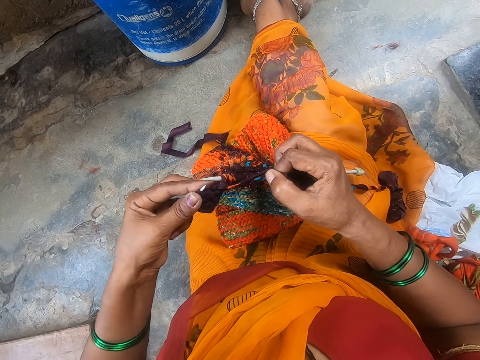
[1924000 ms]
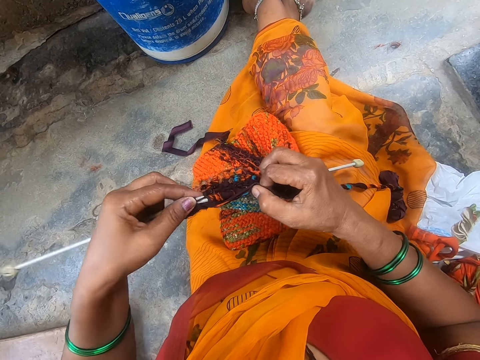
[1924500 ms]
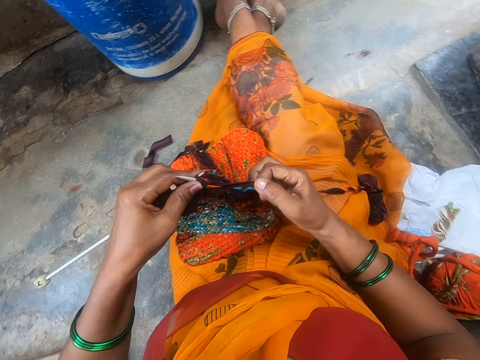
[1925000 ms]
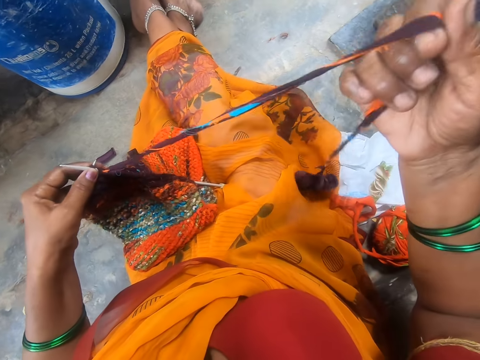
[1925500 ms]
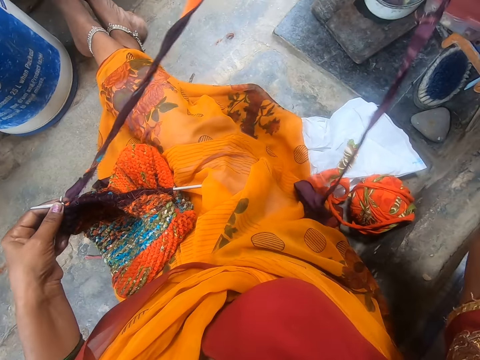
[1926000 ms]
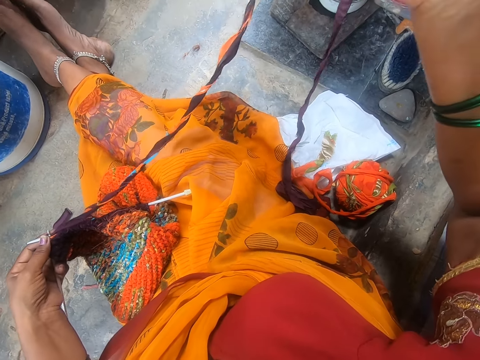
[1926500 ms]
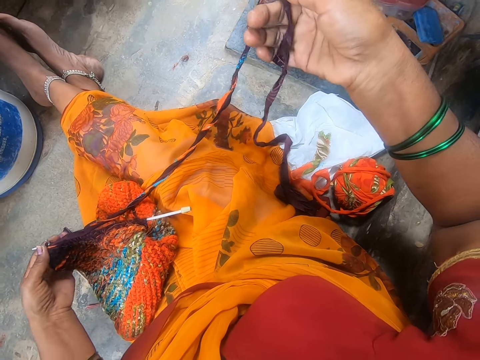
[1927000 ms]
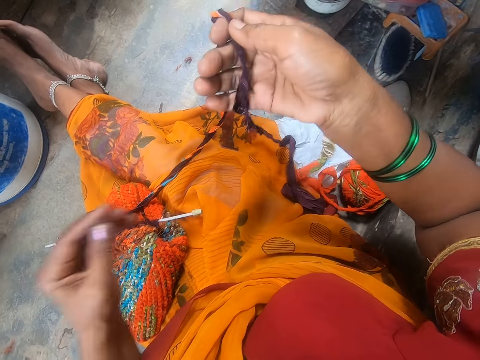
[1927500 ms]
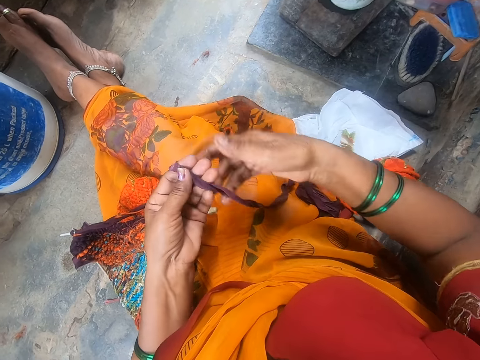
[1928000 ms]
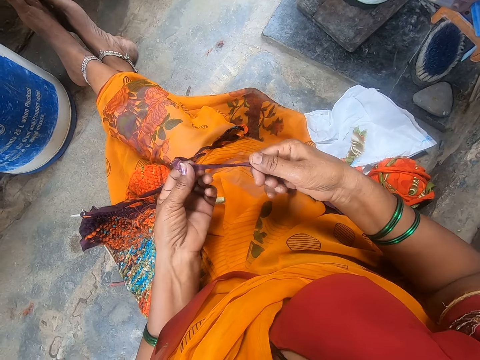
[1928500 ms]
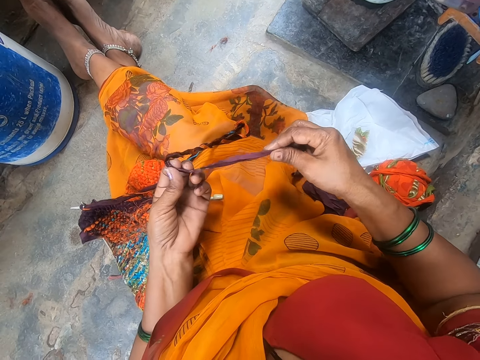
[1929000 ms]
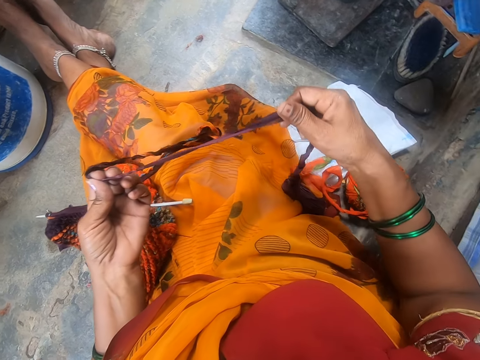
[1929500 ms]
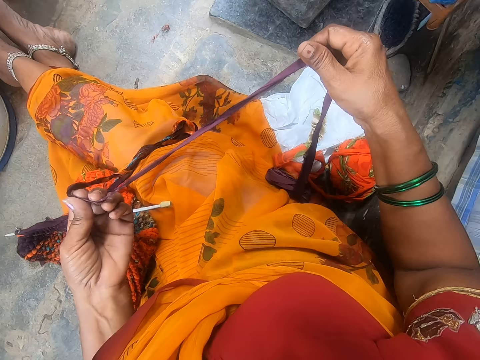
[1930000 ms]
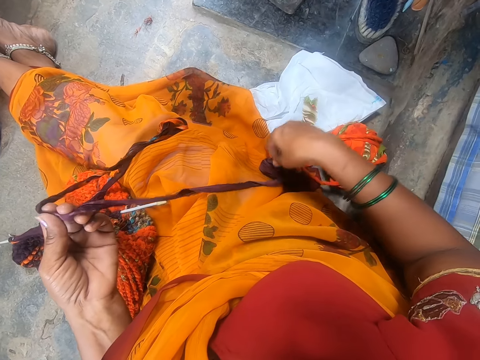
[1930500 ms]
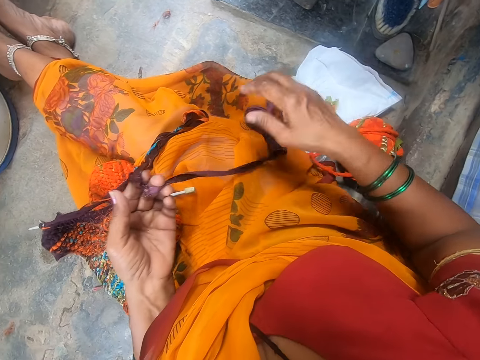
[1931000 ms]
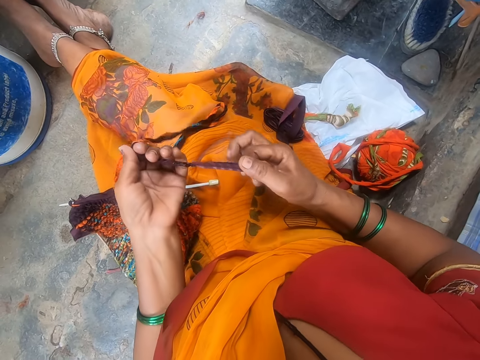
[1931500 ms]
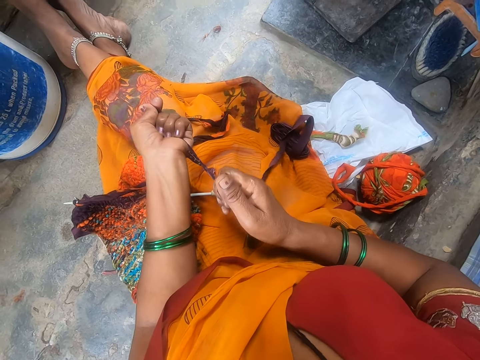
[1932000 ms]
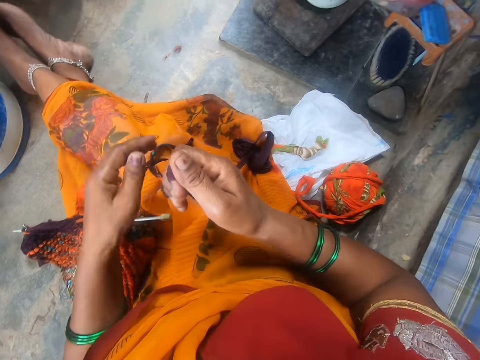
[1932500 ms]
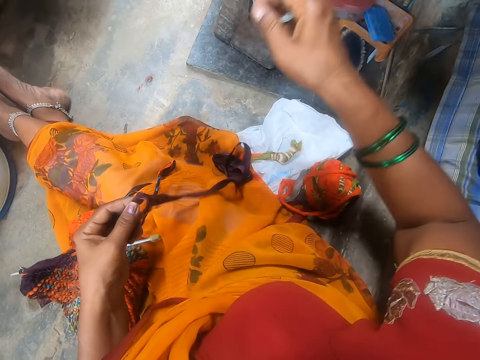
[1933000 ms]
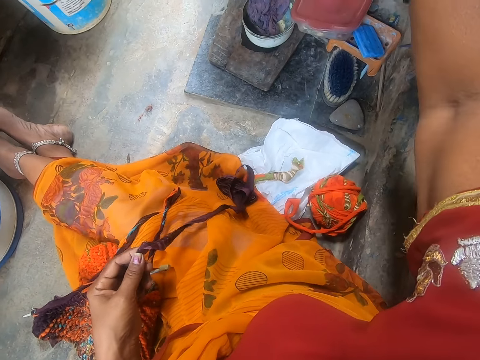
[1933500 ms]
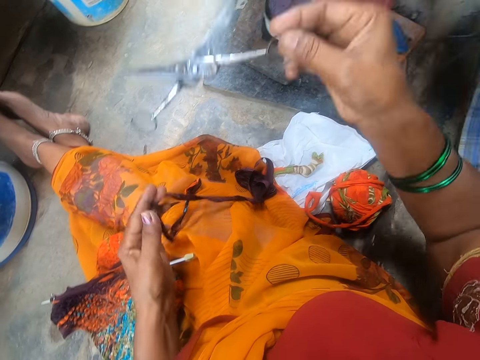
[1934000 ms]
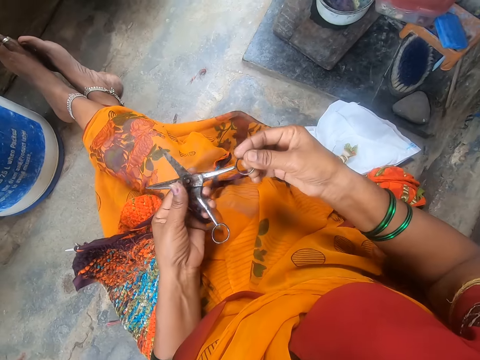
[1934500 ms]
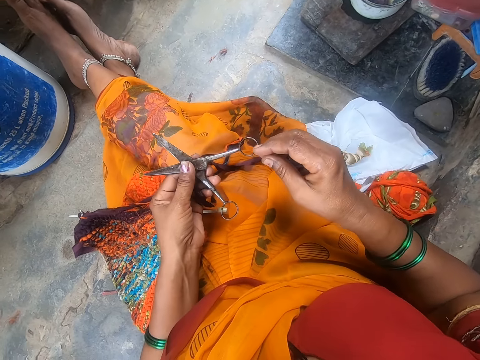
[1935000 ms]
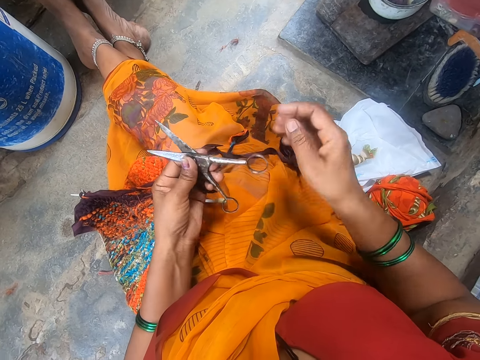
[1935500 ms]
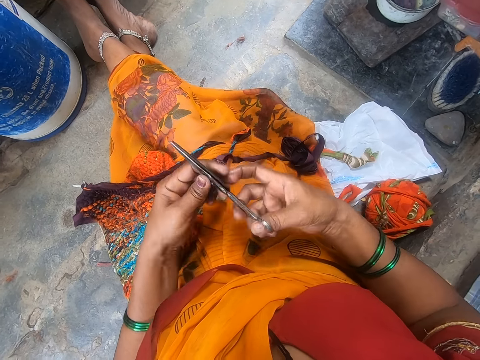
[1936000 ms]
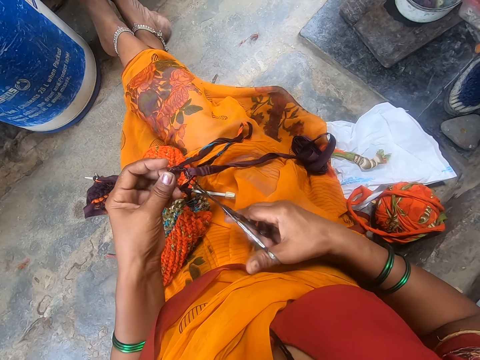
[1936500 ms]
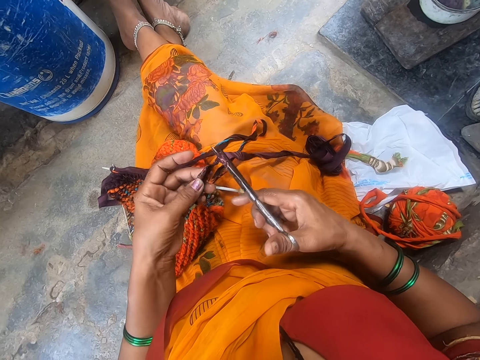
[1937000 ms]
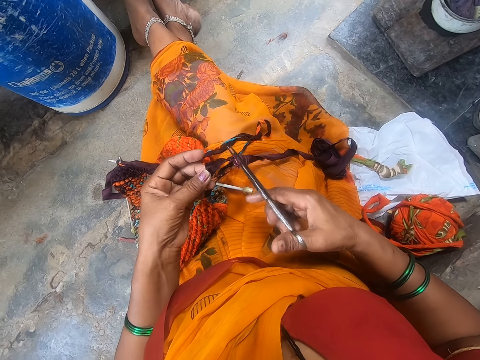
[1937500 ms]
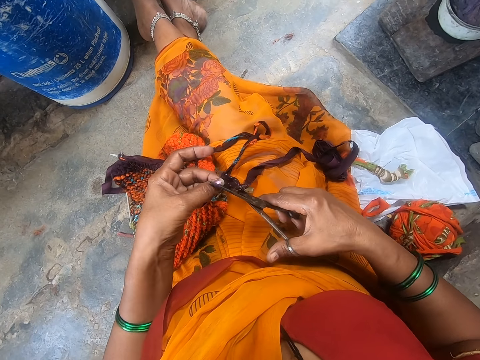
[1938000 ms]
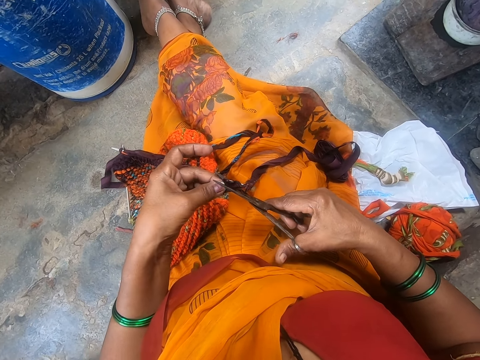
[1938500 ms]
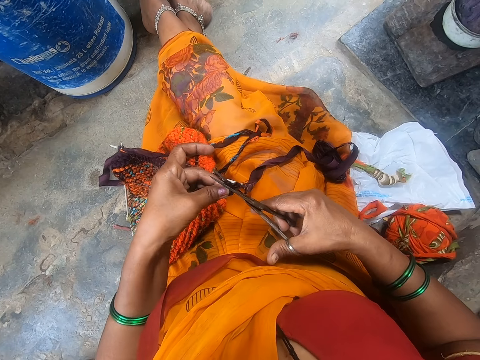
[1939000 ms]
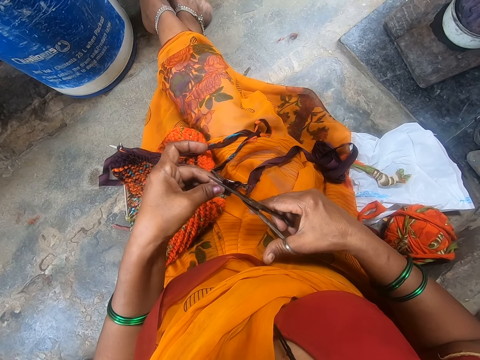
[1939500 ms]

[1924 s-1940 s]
The camera wearer lifts up the cloth. They pull the knitting wool. They move their hand up. They hold the cloth. They straighten the cloth. They move their hand up and hold the cloth. They tighten the knob. They pull the cloth. They move their hand up. They pick up a pair of scissors. They move the scissors down and hold the scissors. They turn the scissors. They move the cloth. They cut the cloth.

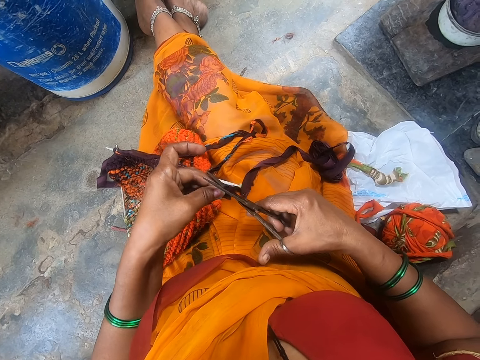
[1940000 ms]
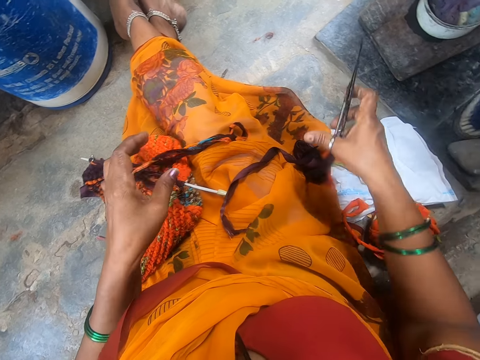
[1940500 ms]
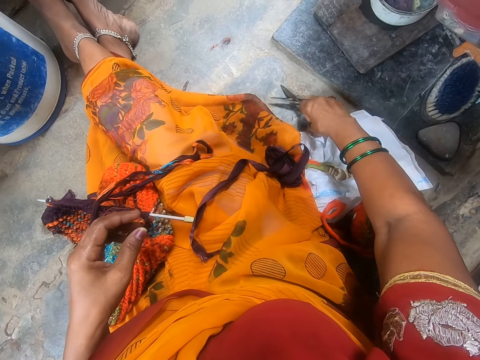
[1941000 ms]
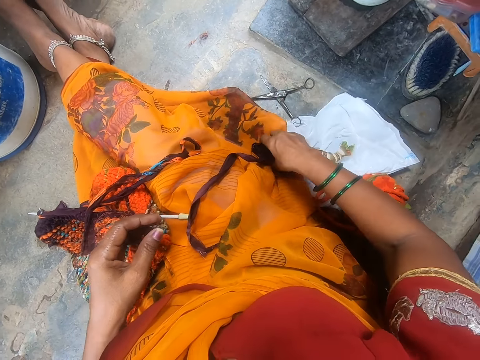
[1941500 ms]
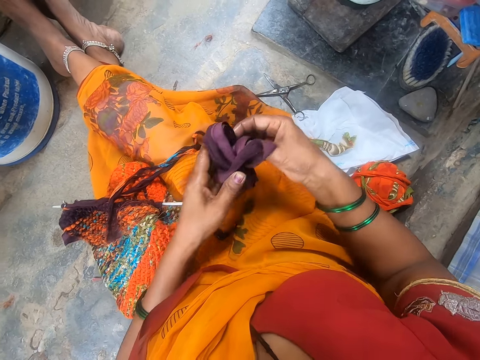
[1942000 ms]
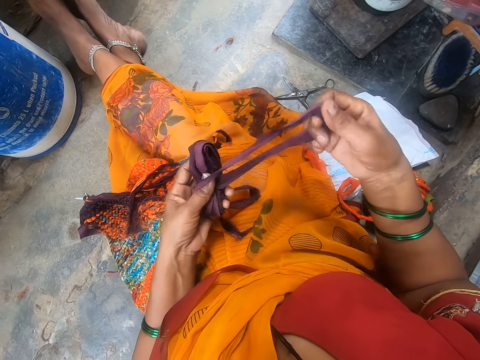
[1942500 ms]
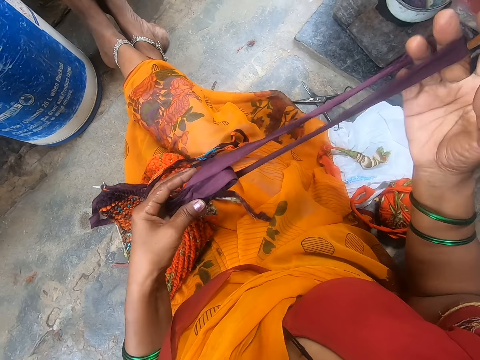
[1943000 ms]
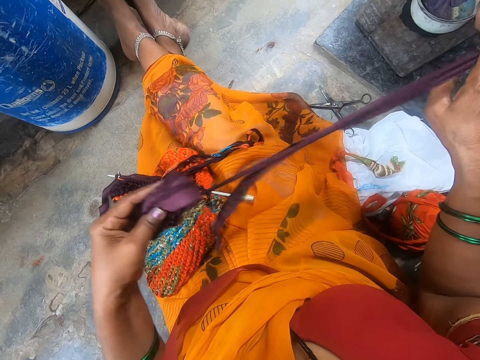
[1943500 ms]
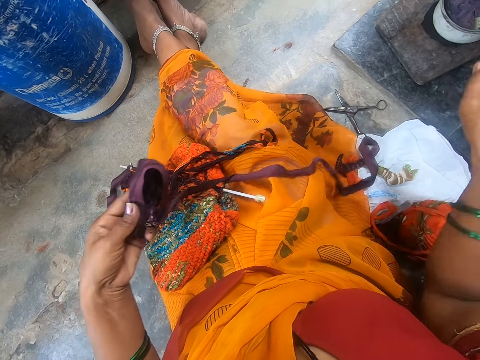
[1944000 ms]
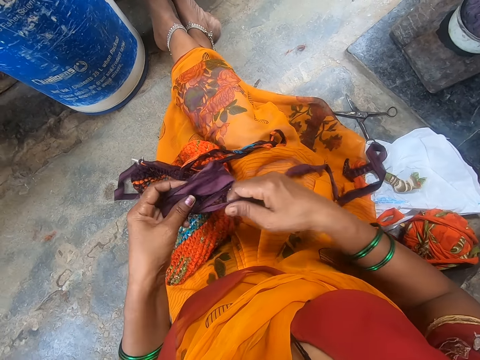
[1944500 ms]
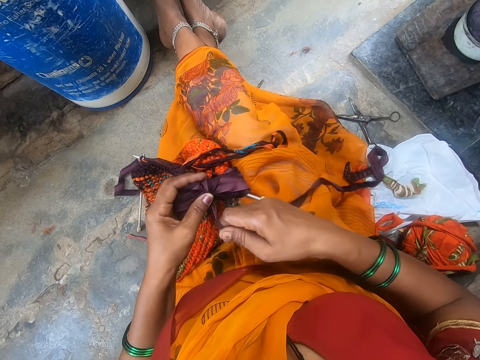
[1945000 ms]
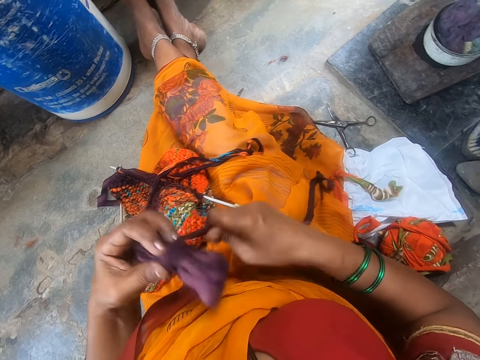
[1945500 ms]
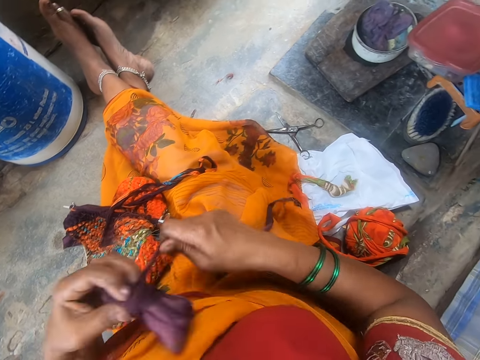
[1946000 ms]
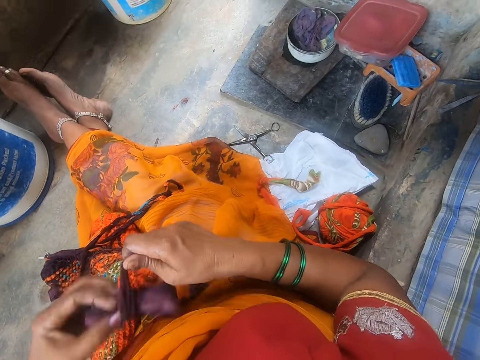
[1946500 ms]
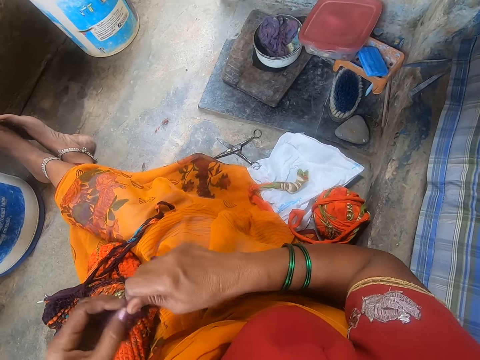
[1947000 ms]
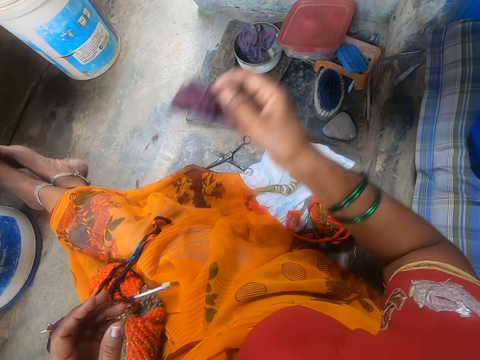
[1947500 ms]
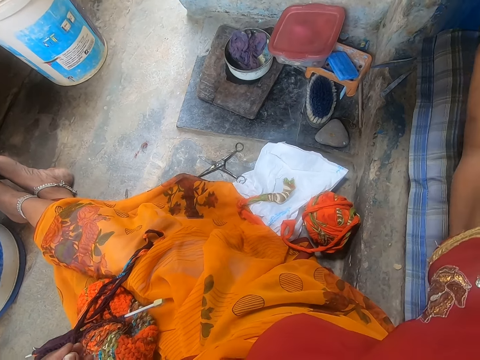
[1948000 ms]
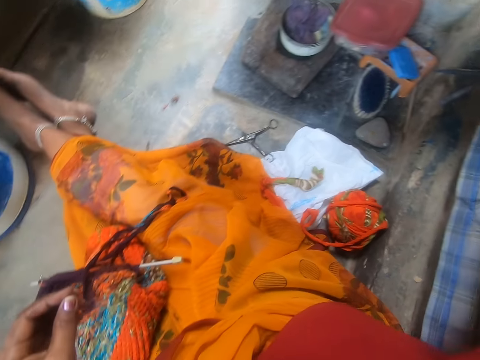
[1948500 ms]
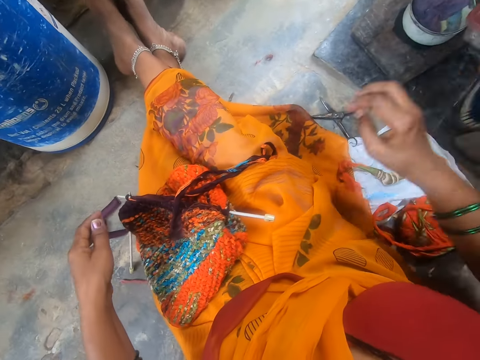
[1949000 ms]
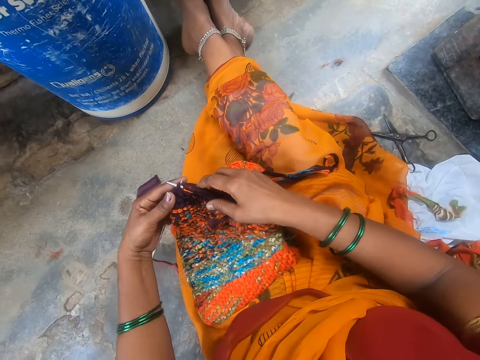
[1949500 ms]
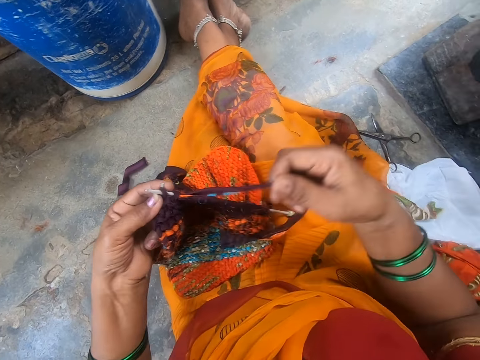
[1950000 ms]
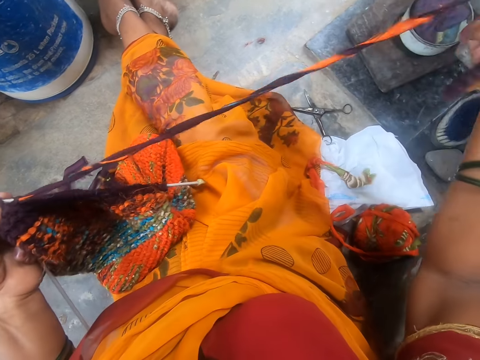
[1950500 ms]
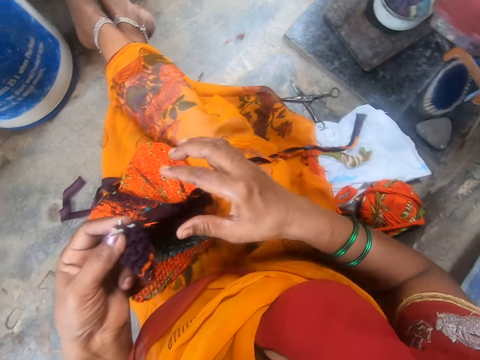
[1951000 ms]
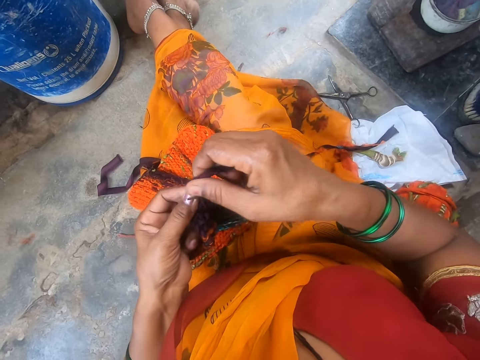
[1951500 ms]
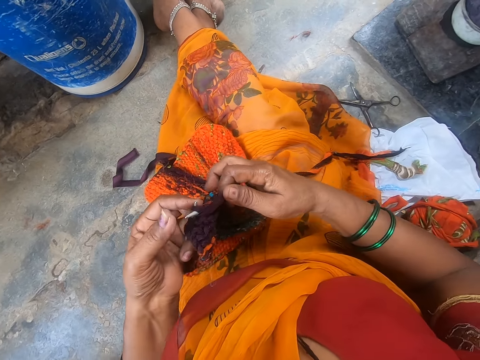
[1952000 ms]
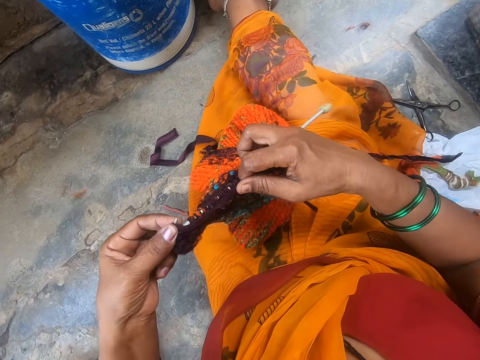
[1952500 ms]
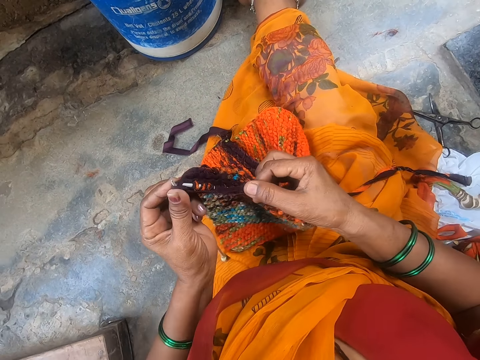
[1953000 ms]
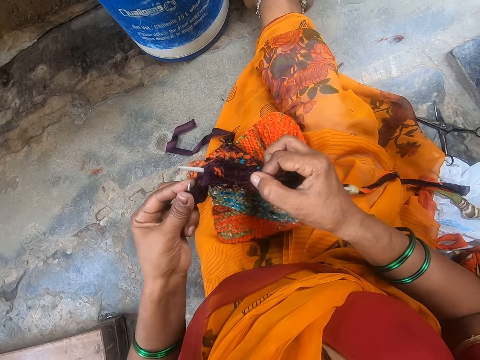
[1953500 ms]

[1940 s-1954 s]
The camera wearer moves the scissors aside. They move their hand up. They drop the scissors on the floor. They move their hand, hold the cloth, lift the cloth up and hold the cloth. They pull the cloth. They move their hand up. They hold the cloth. They tie the cloth. They roll the knitting wool. They throw the cloth. They drop the knitting wool. They move their hands. They hold the cloth. They lift the cloth. They pull the knitting wool. They straighten the cloth. They crochet the cloth.
